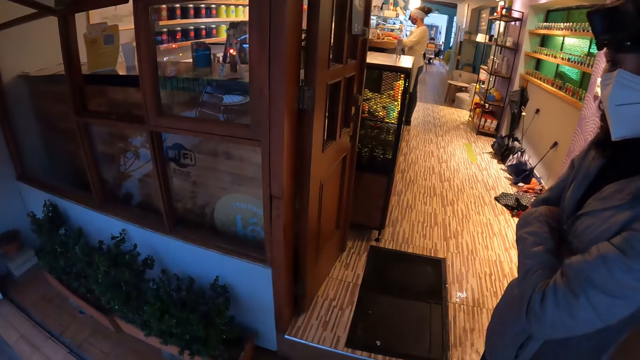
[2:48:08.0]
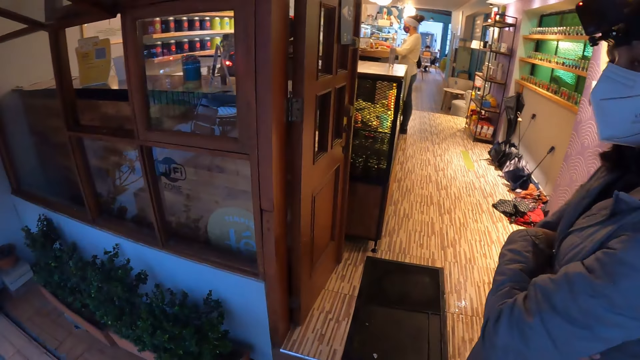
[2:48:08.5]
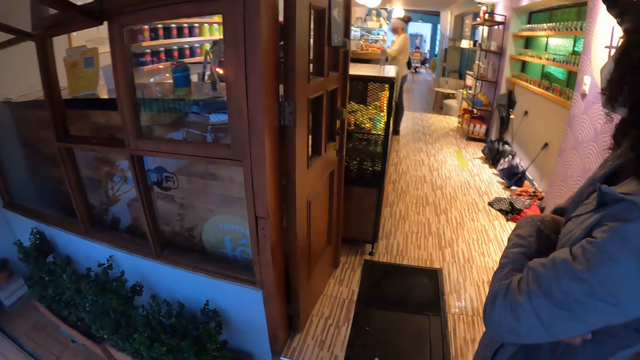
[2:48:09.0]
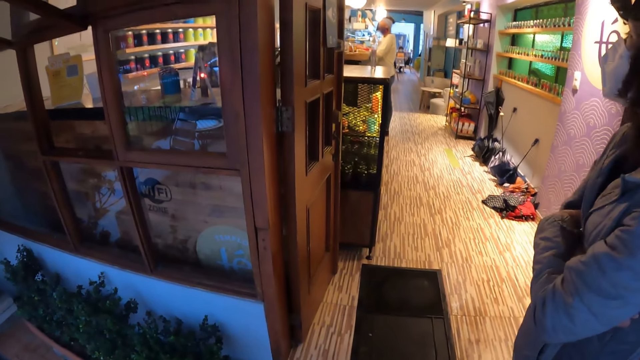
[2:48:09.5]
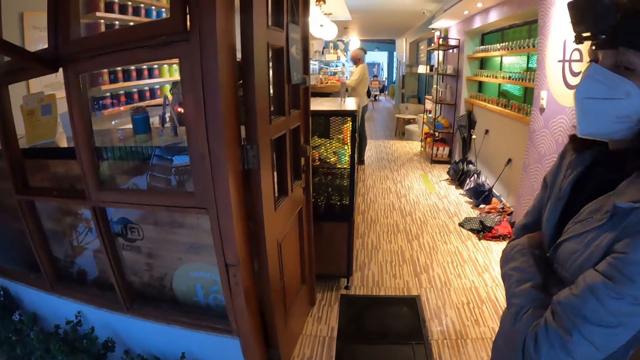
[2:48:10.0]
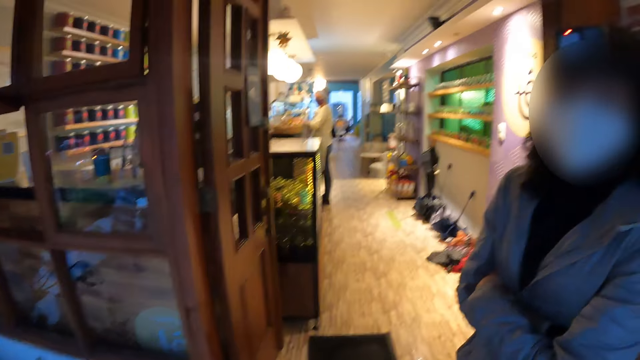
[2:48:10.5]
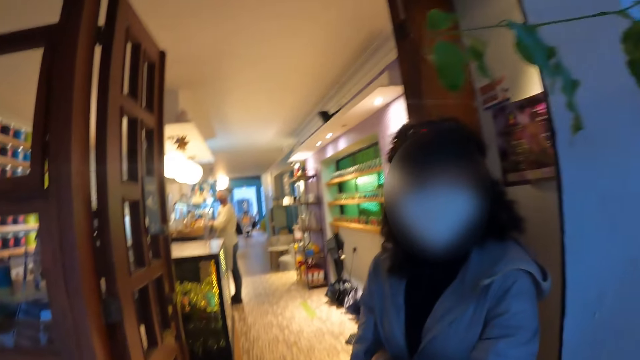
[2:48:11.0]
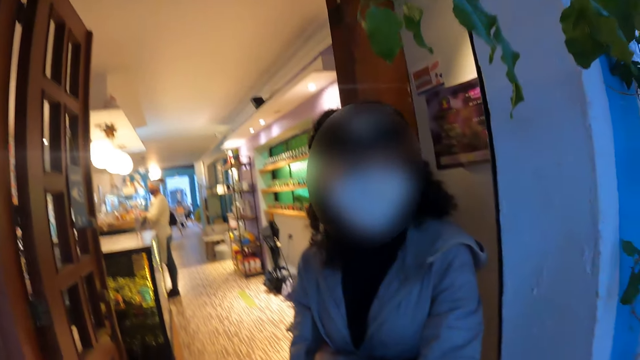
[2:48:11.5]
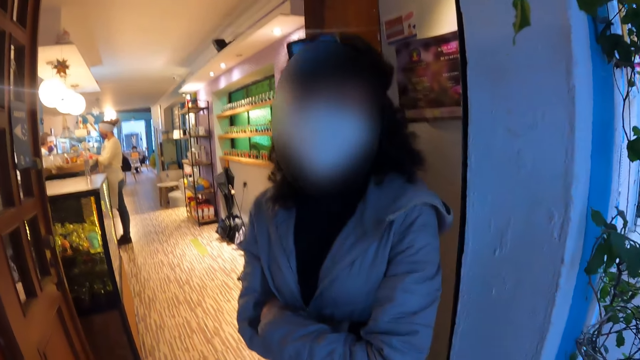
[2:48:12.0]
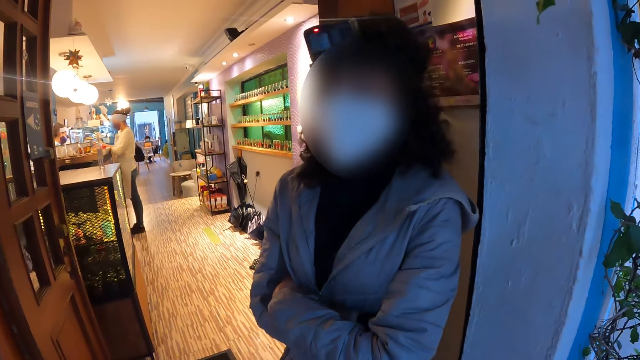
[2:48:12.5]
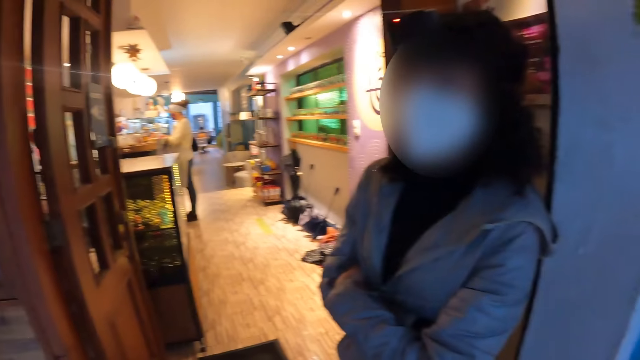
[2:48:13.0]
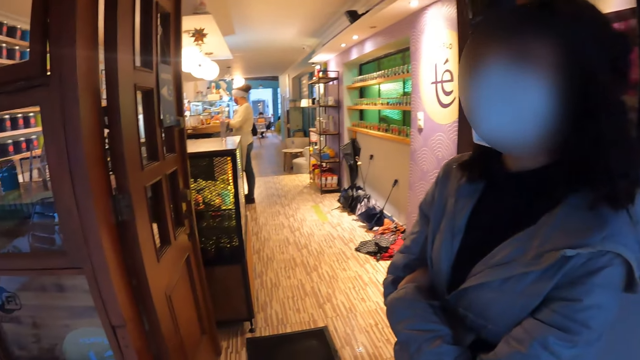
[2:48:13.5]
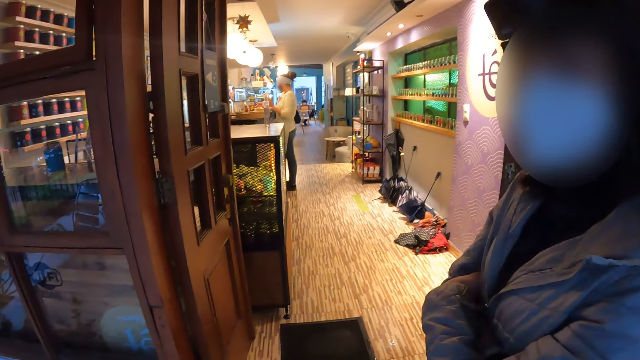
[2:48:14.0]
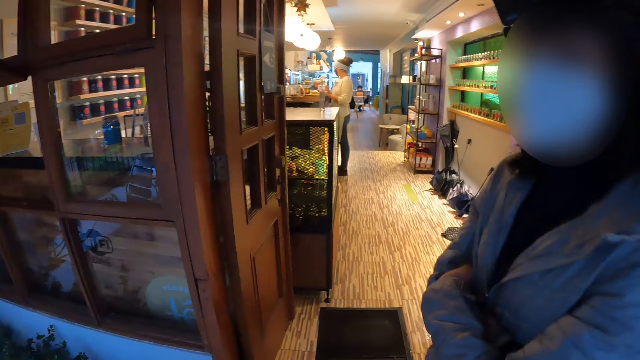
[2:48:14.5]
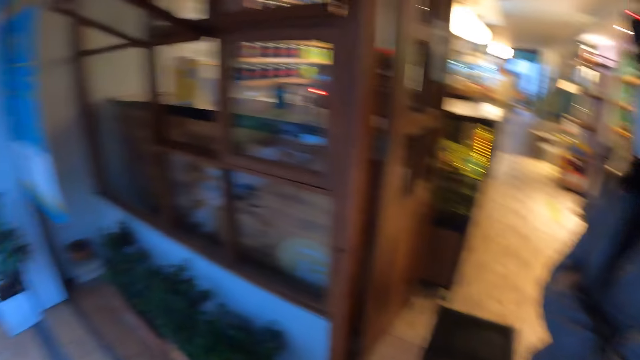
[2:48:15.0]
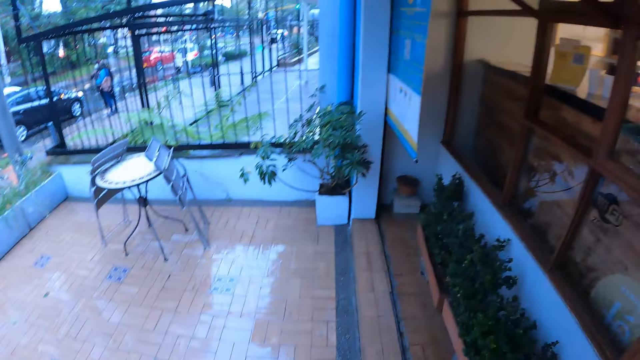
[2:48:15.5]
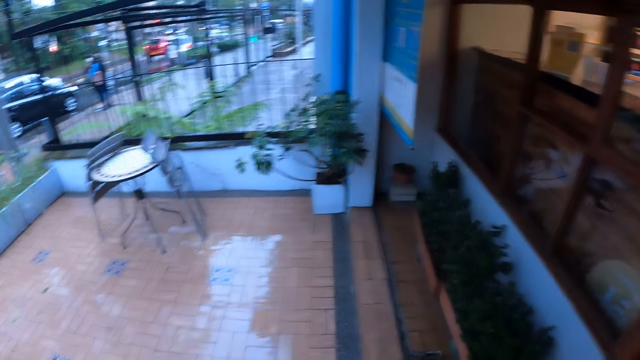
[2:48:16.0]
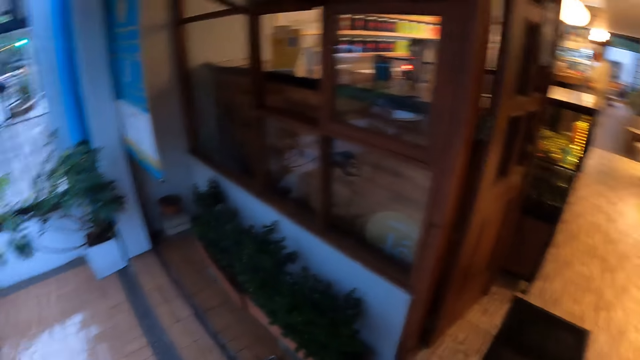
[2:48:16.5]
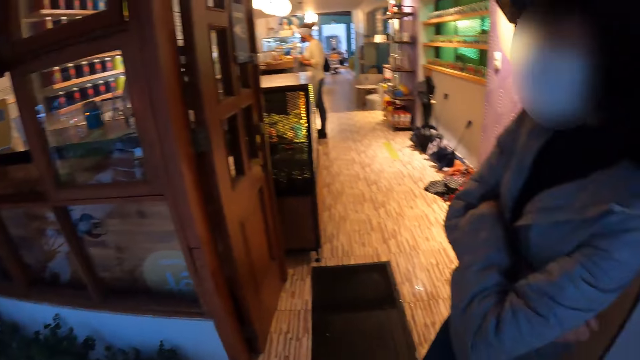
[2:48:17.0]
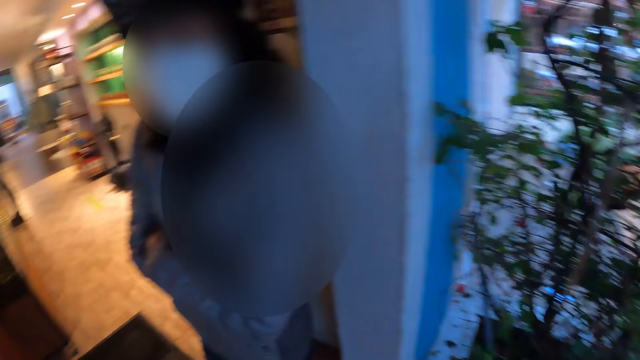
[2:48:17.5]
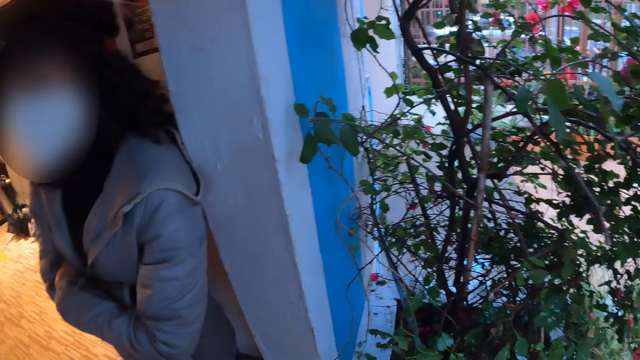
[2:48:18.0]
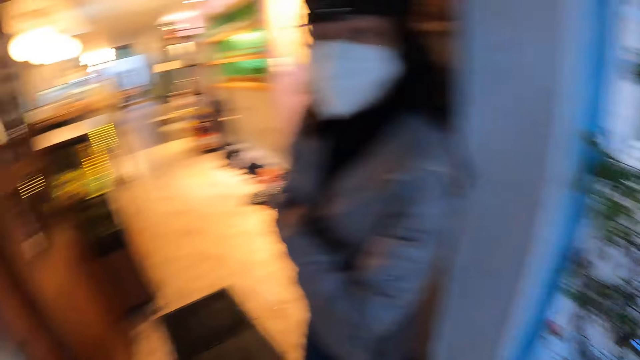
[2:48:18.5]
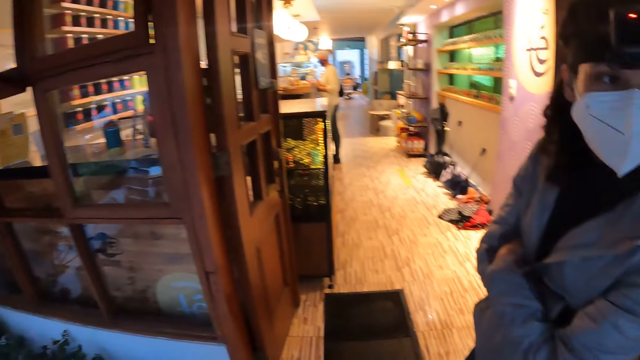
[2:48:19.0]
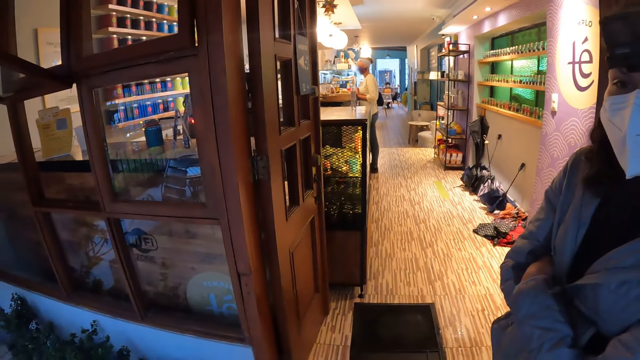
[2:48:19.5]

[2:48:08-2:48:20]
The woman converses with the camera wearer.

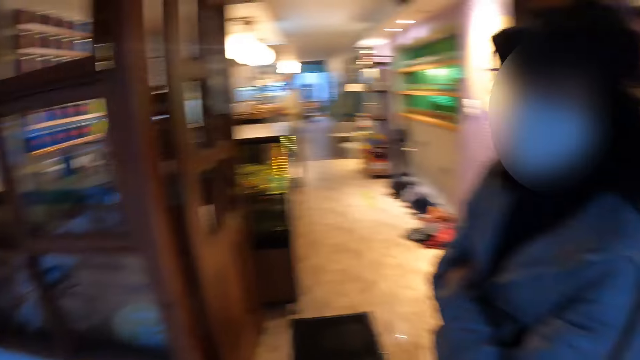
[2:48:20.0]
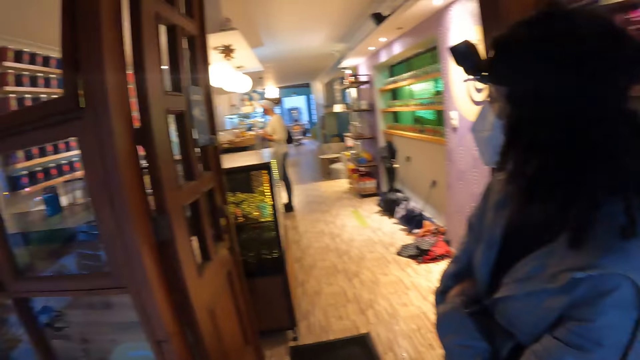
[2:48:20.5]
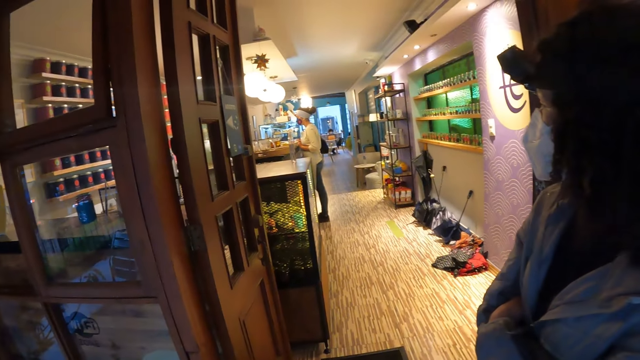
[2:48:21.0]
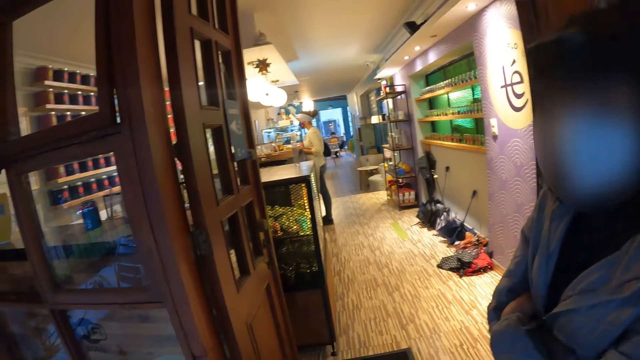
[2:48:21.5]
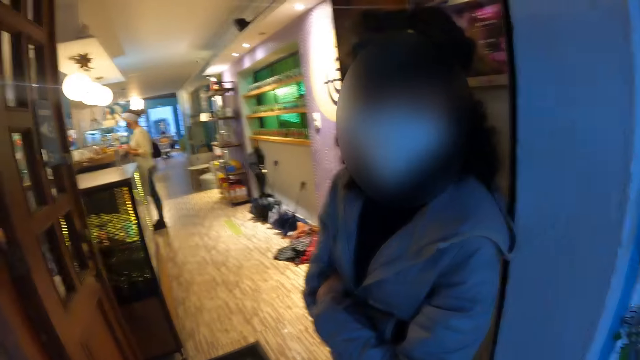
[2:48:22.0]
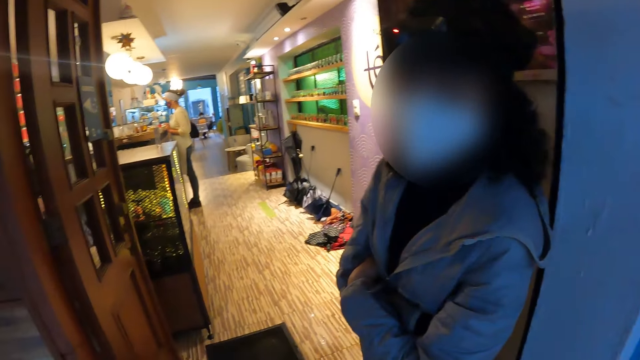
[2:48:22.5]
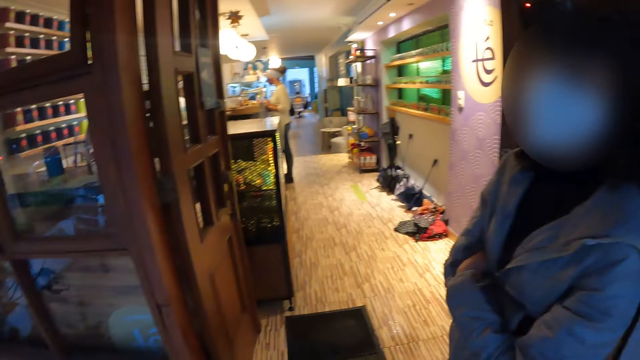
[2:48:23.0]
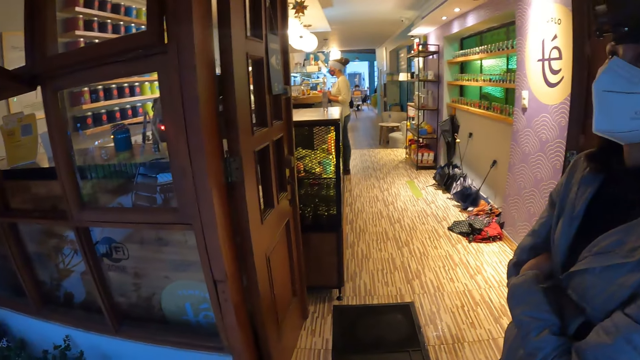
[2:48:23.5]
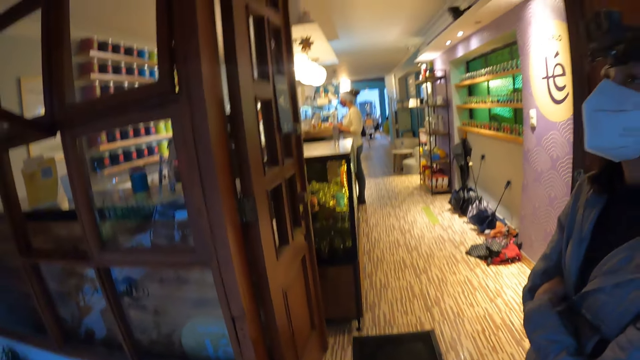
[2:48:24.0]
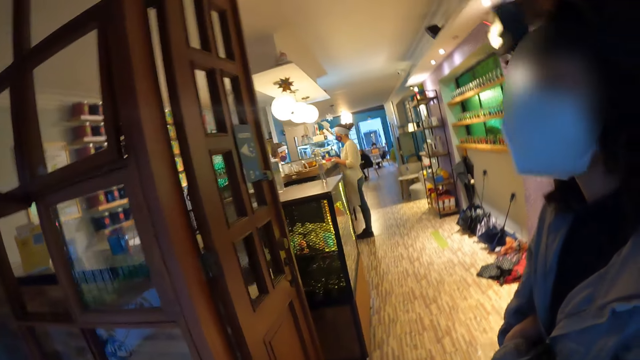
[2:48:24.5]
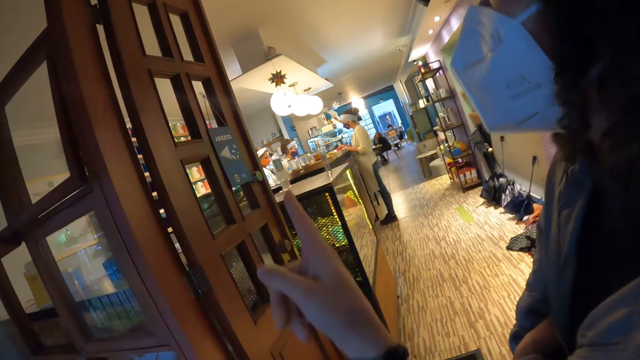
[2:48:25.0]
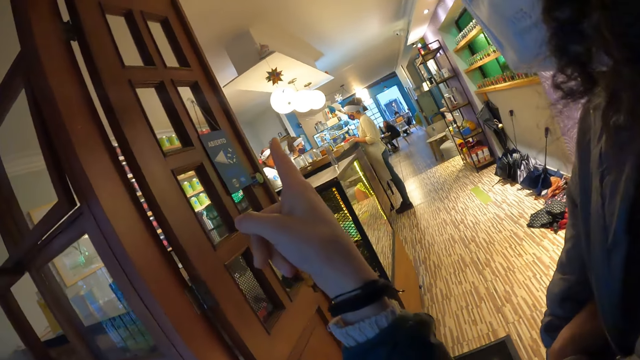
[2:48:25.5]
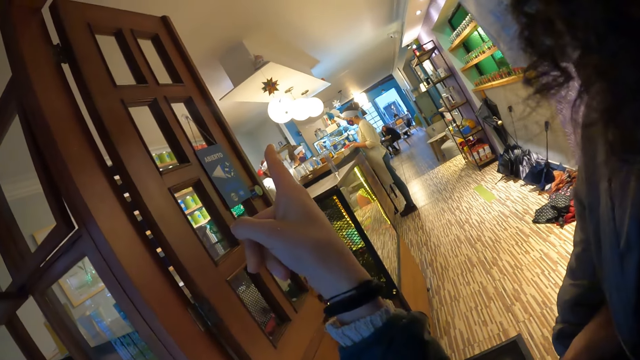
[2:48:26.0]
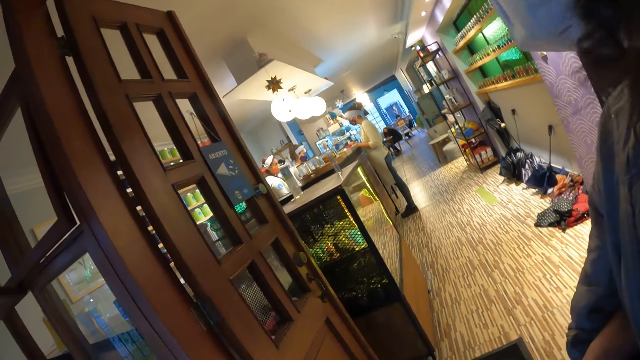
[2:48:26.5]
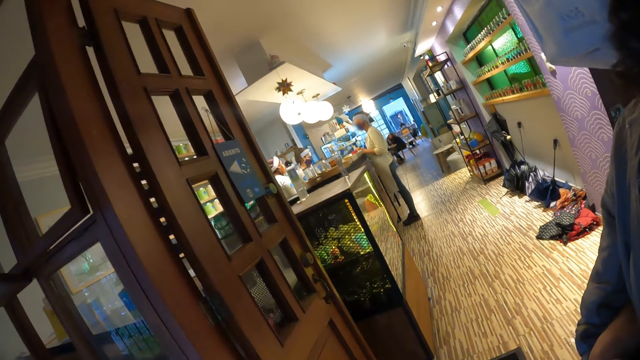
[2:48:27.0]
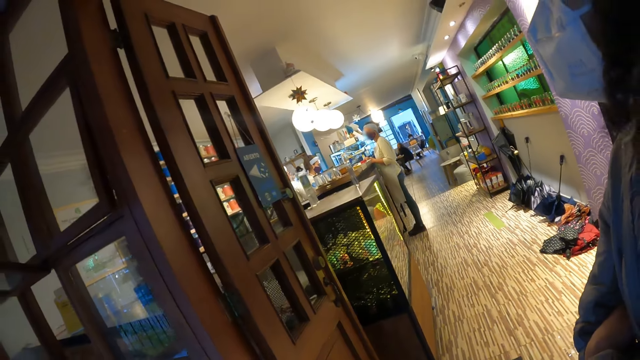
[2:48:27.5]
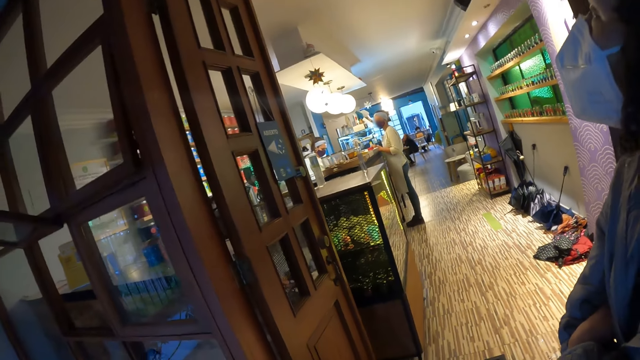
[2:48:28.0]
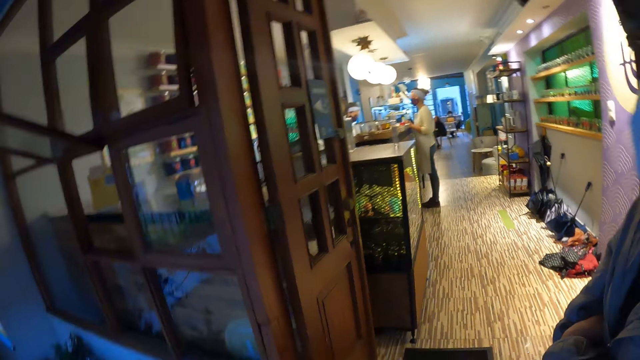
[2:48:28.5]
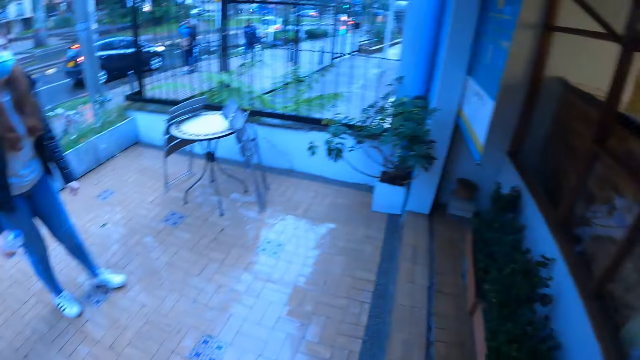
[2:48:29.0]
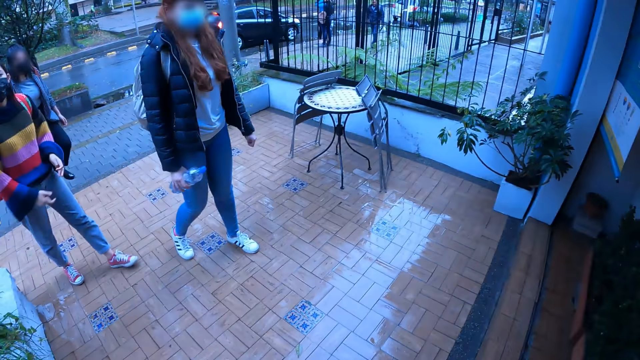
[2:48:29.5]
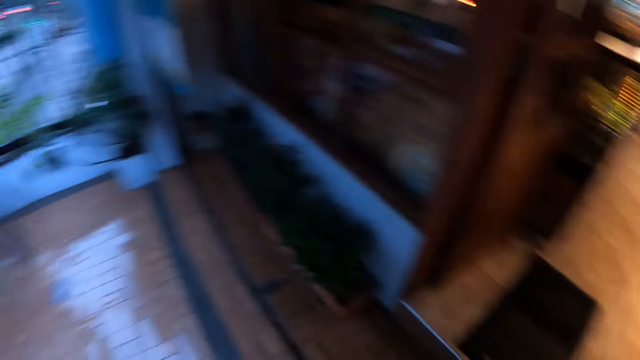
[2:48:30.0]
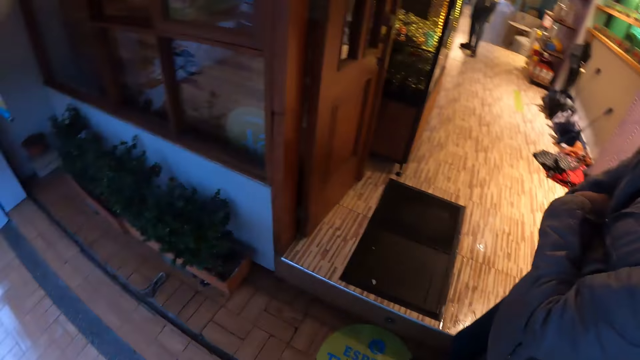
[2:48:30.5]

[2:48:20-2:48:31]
The camera wearer gesticulates with her right hand. A woman walks to the pharmacy with another woman and a third woman.
